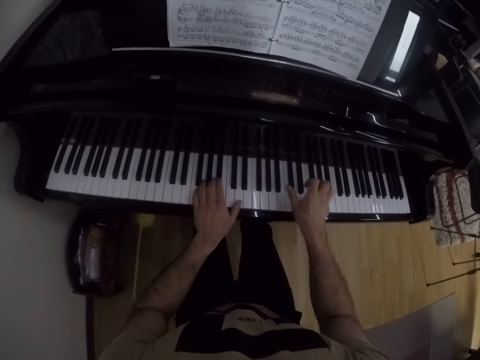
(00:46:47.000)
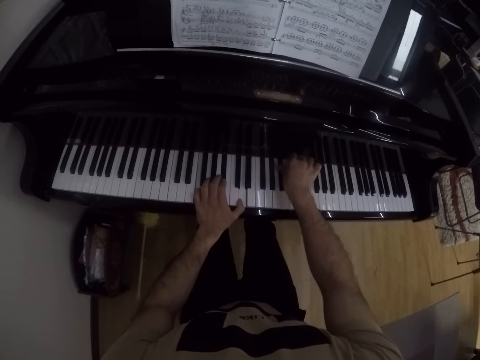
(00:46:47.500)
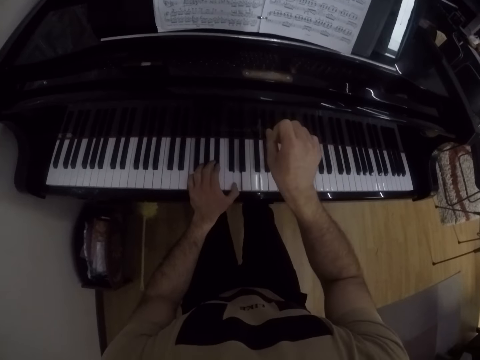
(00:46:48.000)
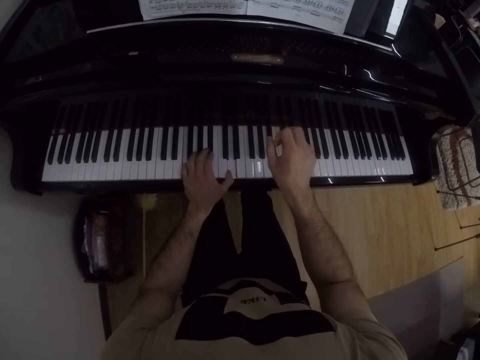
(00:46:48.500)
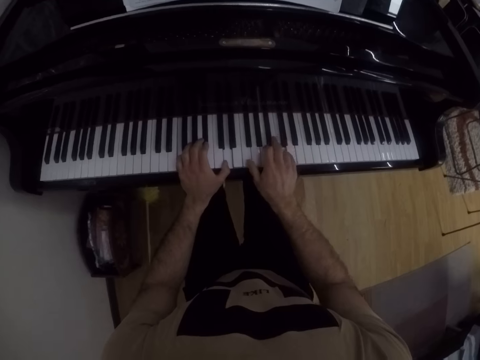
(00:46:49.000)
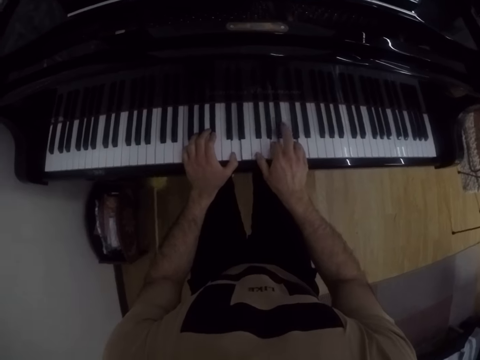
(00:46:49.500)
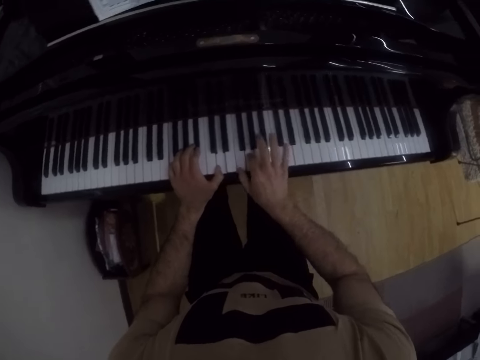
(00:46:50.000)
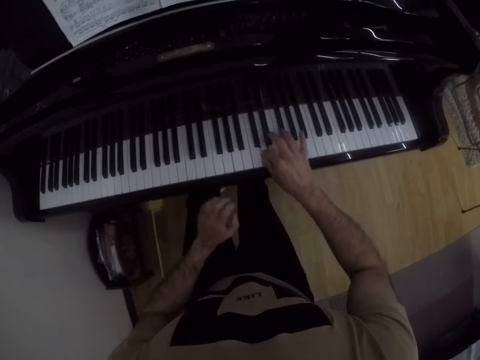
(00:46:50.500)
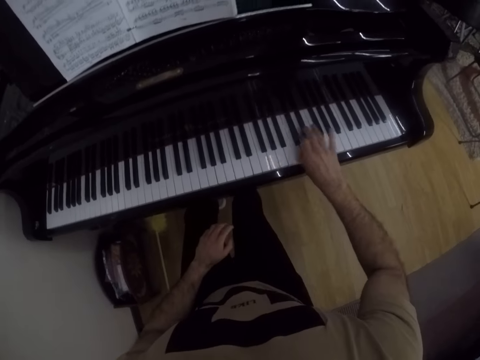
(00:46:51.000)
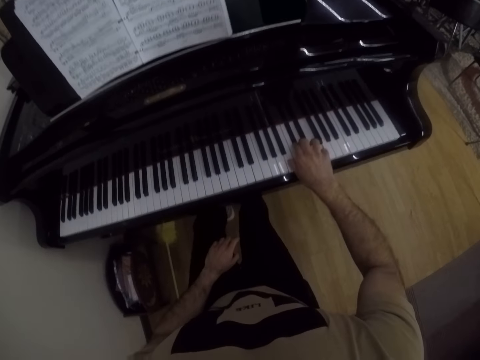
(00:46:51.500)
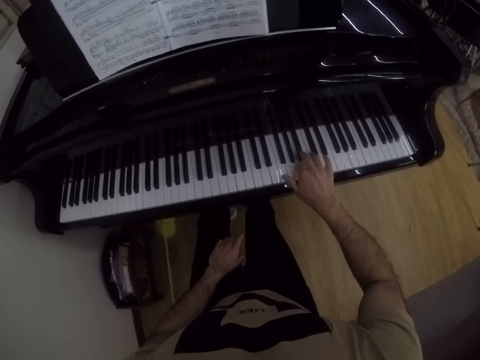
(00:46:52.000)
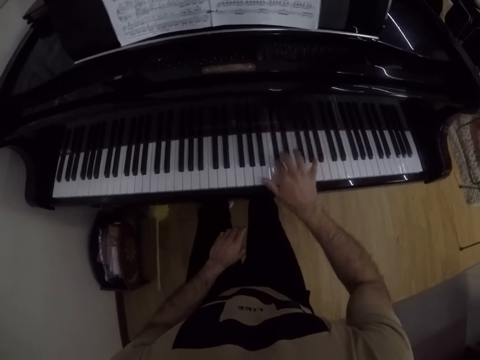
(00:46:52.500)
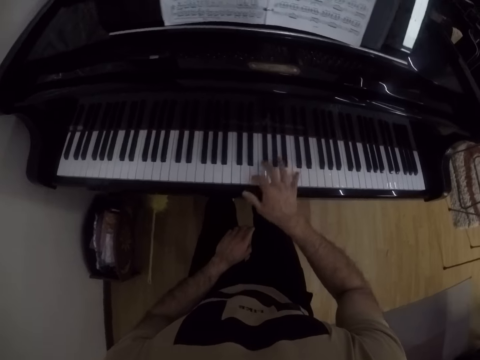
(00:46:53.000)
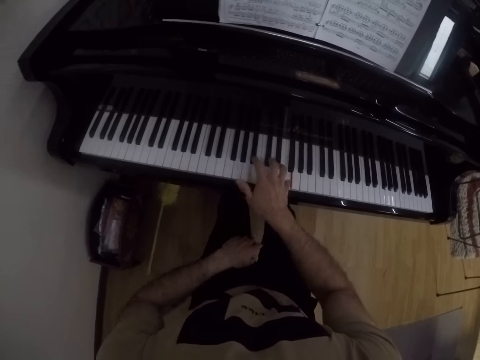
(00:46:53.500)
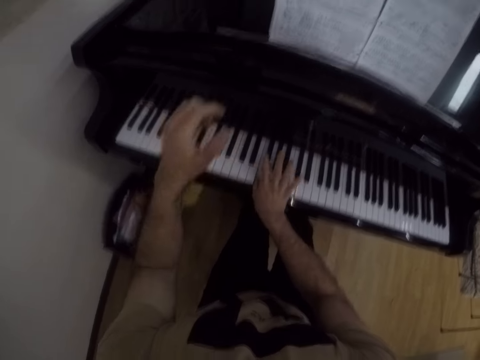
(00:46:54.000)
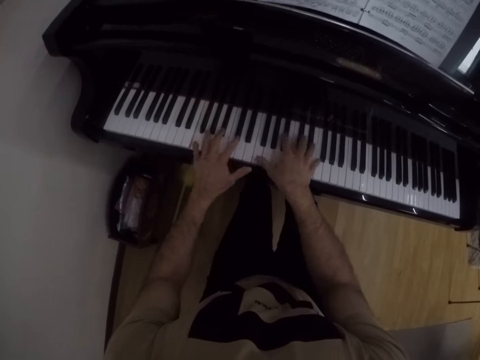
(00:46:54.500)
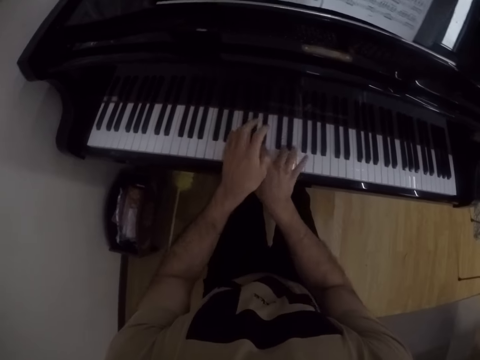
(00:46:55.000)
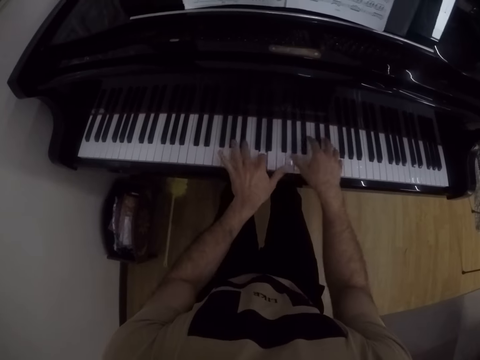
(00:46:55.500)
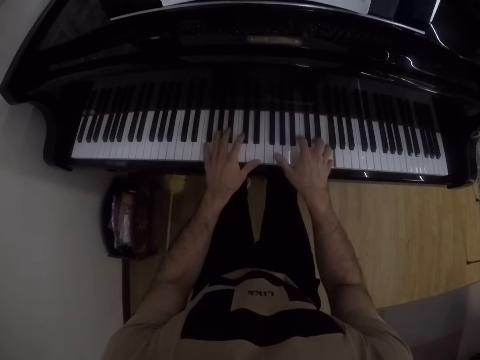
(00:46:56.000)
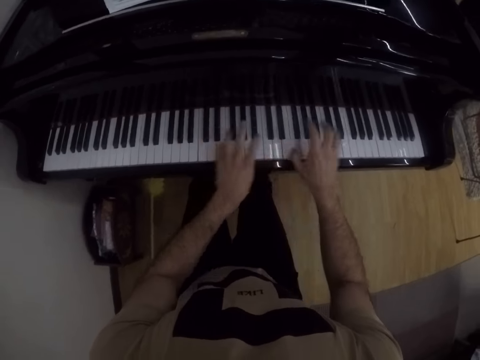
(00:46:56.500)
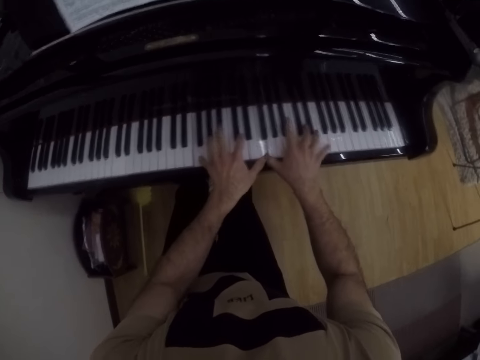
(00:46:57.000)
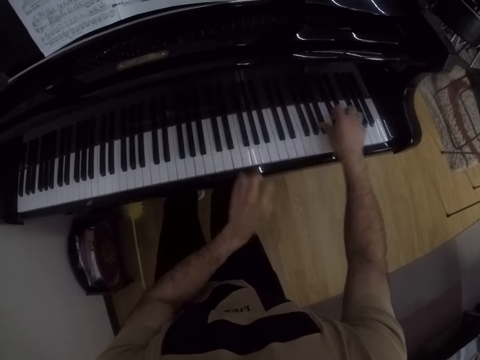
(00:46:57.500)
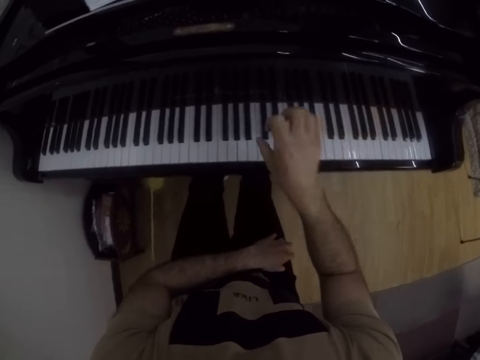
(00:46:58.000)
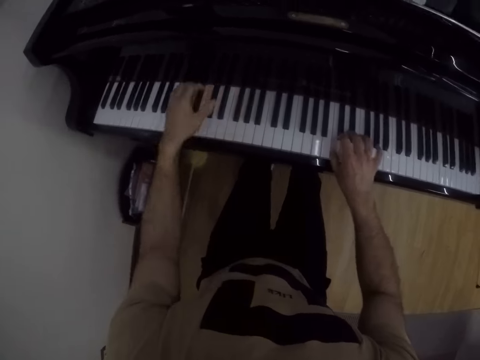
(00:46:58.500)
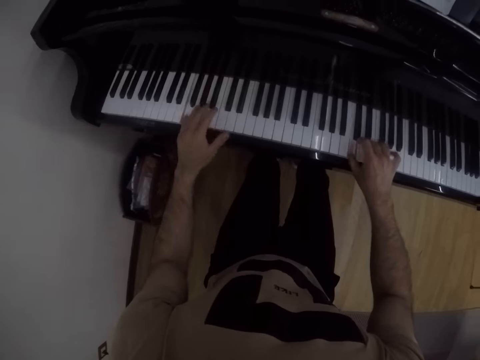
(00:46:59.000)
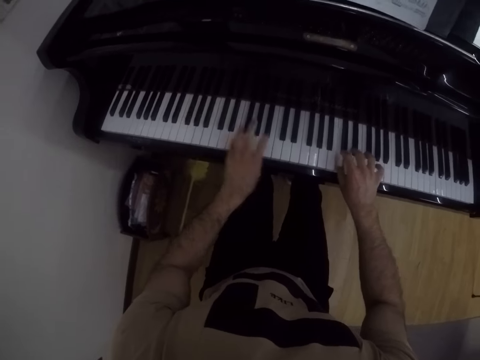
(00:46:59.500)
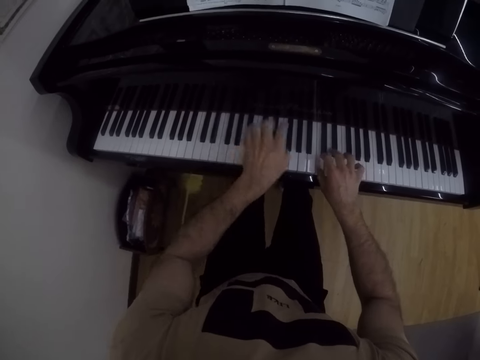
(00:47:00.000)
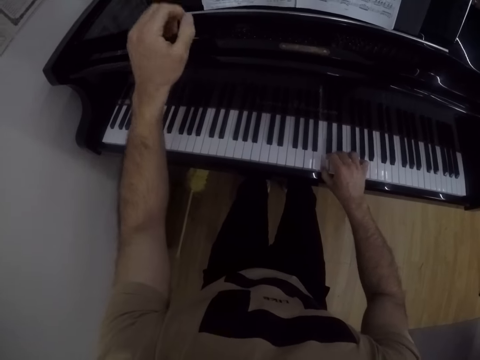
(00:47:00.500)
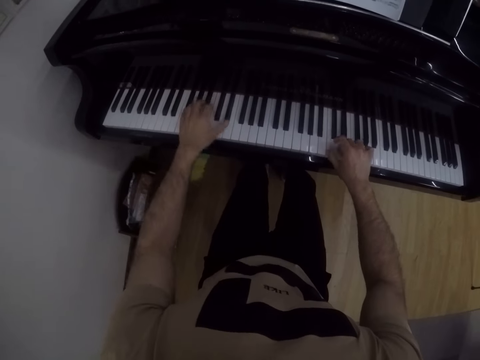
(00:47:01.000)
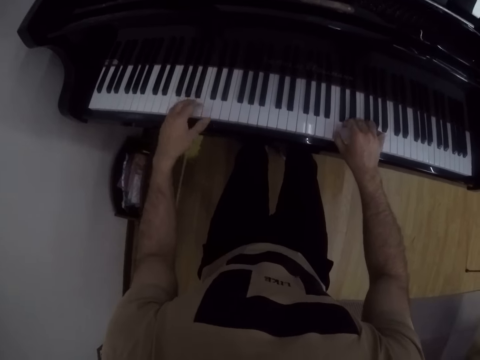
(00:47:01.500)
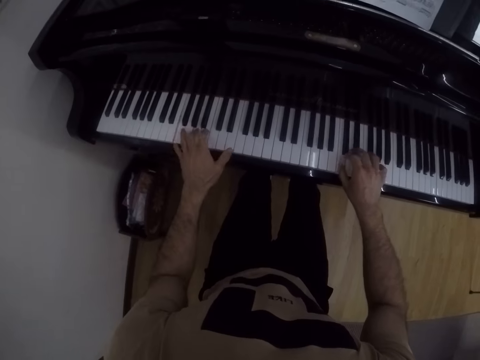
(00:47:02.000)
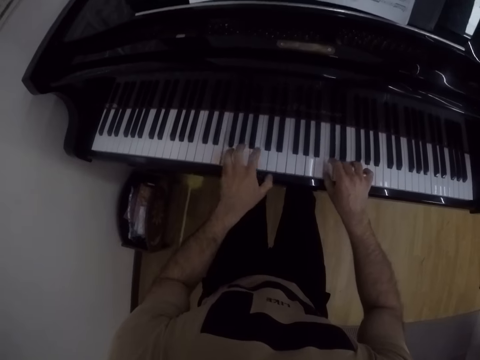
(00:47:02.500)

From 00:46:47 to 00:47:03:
The camera wearer removes the left hand from the keyboard. He drops his left hand on his left thigh. He plays the grand piano with his right hand. He moves the right hand to the thigh. He plays the grand piano with both hands. He drops his left hand across his thighs. He plays the grand piano with his right hand. He removes the right hand from the keyboard. He plays the grand piano with both hands. He removes the right hand from the keyboard. He plays the keyboard with both hands.

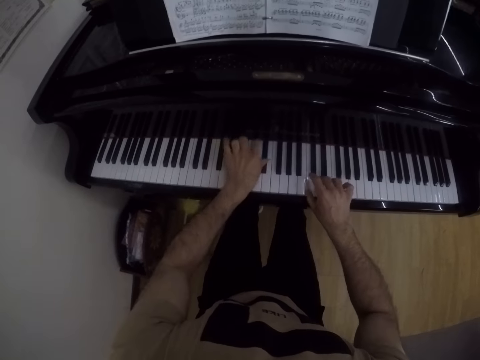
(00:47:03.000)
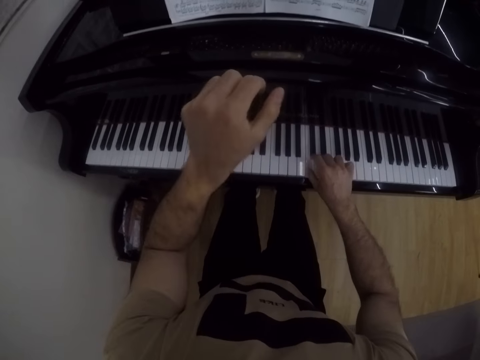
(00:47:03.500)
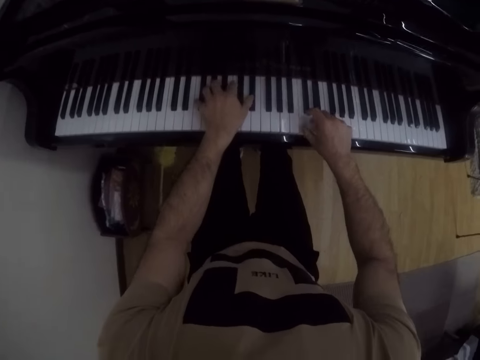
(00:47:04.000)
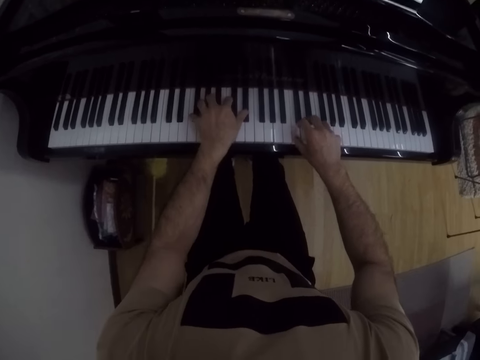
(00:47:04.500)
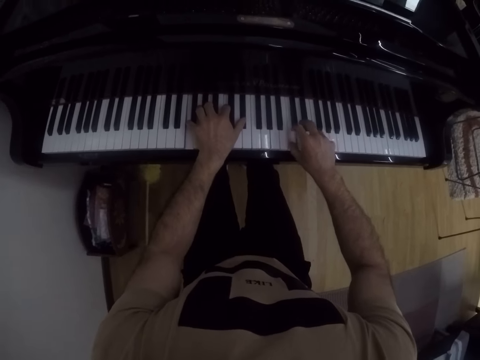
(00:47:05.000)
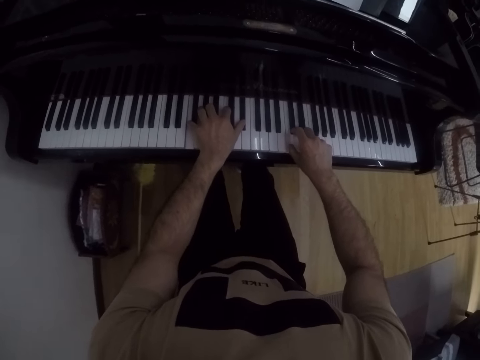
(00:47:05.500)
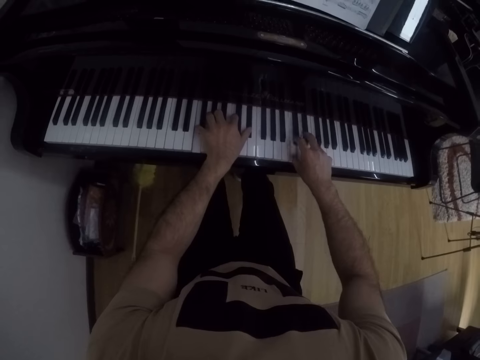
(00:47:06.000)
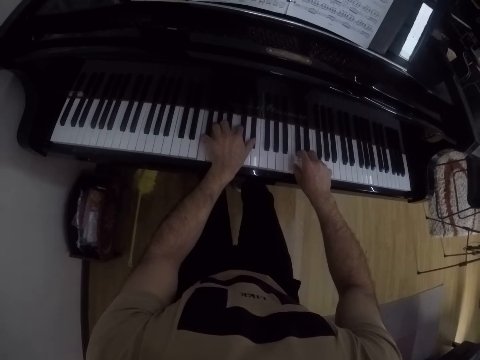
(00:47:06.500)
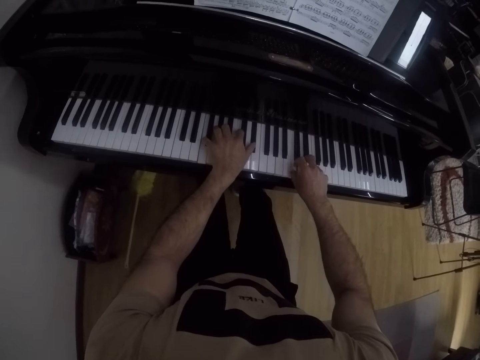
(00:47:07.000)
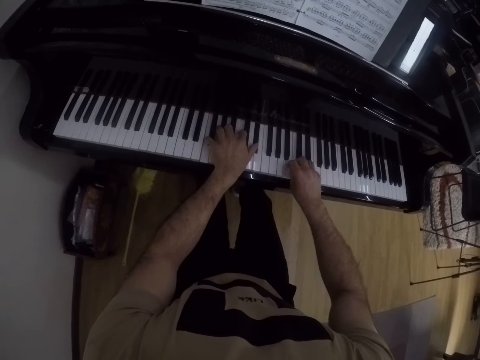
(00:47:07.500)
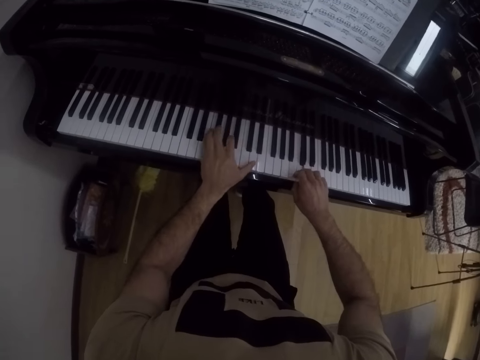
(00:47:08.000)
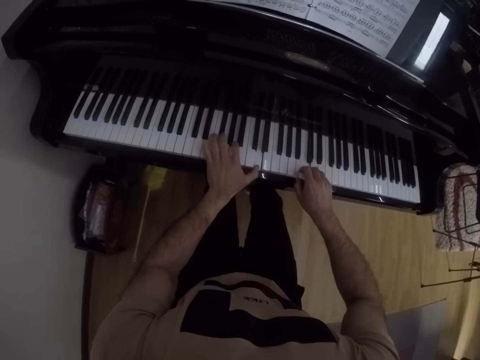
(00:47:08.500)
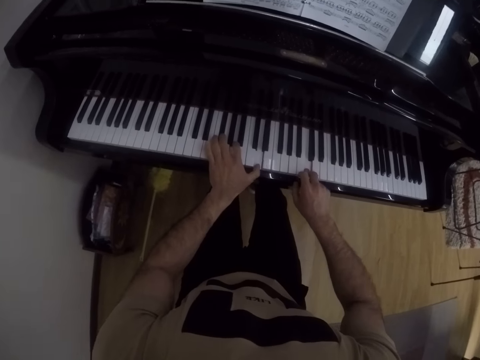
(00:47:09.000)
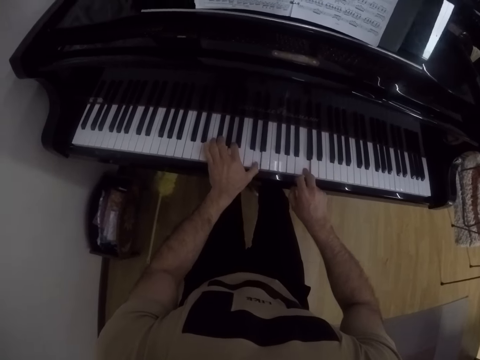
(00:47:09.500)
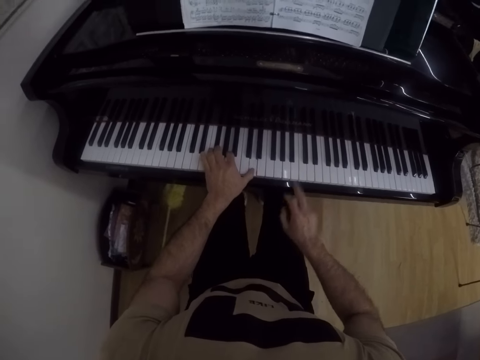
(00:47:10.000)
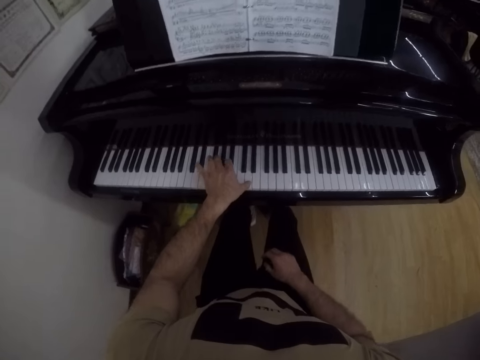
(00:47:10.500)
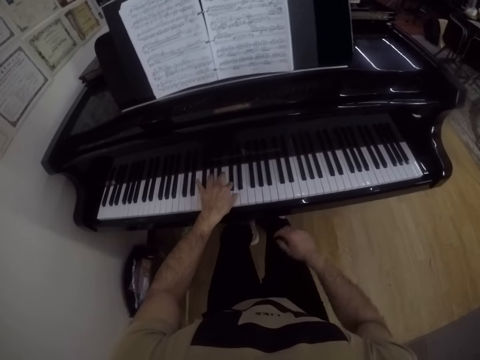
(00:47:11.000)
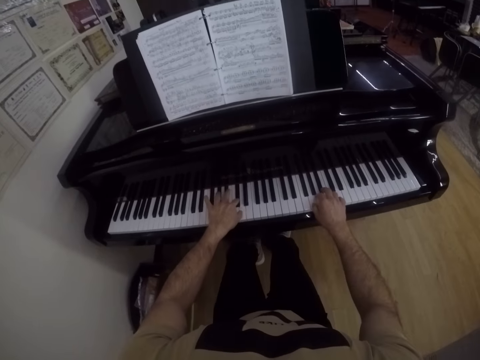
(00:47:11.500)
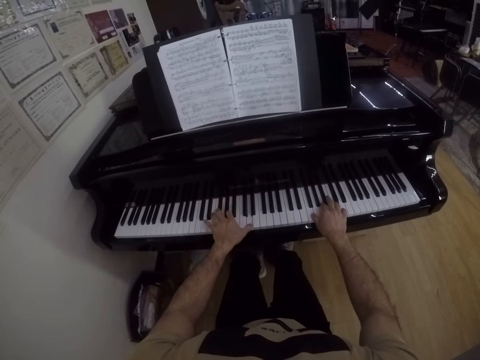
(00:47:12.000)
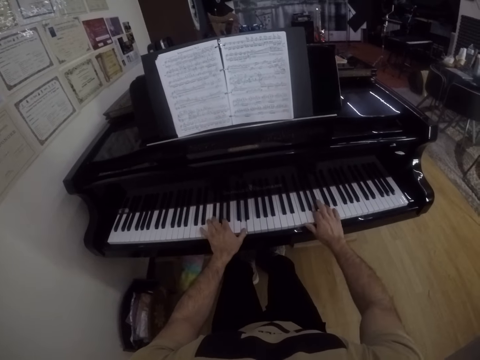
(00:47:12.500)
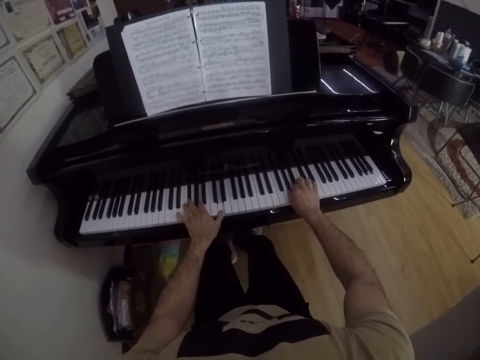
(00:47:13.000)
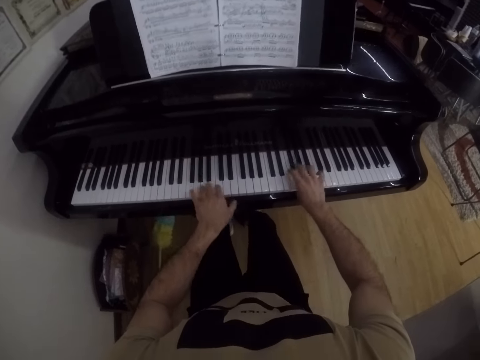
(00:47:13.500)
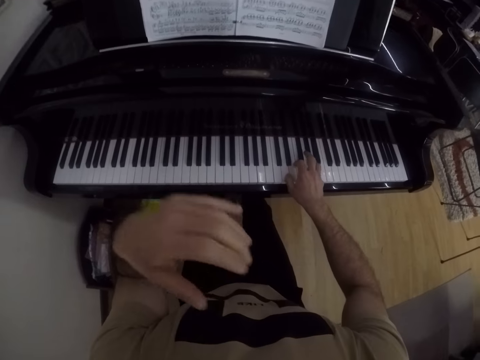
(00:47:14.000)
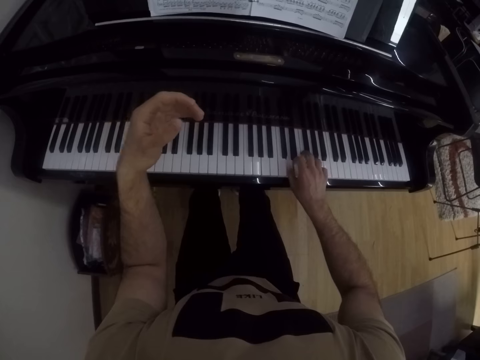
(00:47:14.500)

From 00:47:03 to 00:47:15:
The camera wearer removes the right hand from the keyboard. He plays the keyboard with both hands. He drops his right hand on his right thigh and plays the grand piano with his left hand. He removes the left hand from the keyboard. He plays the grand piano with both hands. He gesticulates with his left hand and plays the grand piano with his right hand. He lifts the right hand from the keyboard.
